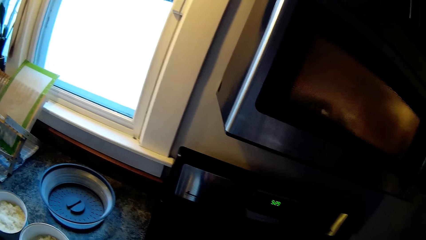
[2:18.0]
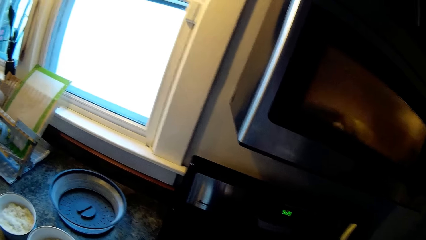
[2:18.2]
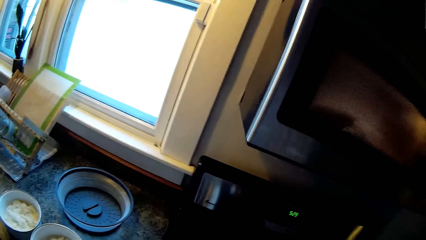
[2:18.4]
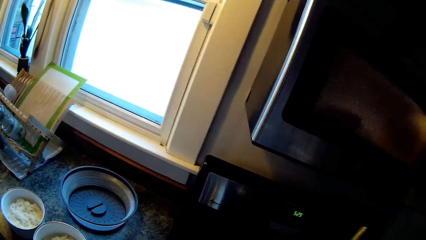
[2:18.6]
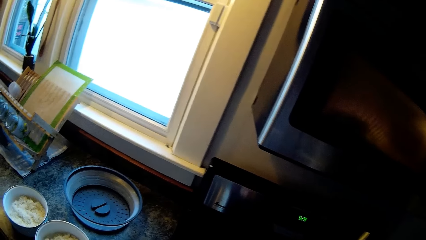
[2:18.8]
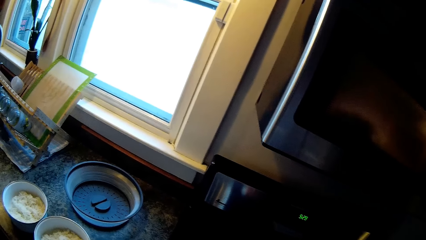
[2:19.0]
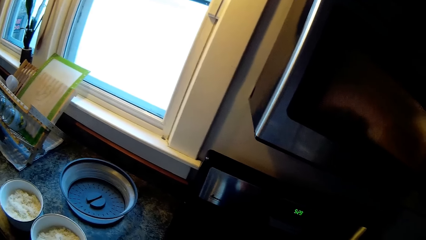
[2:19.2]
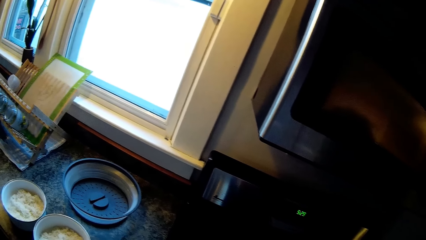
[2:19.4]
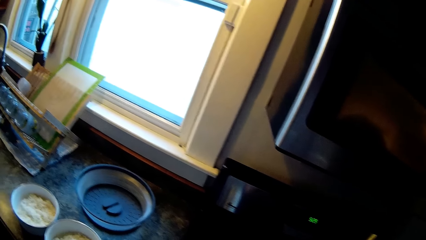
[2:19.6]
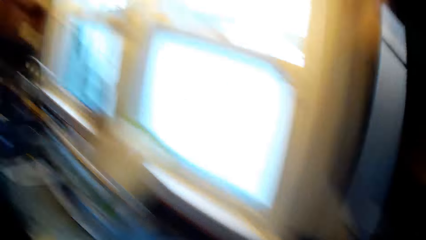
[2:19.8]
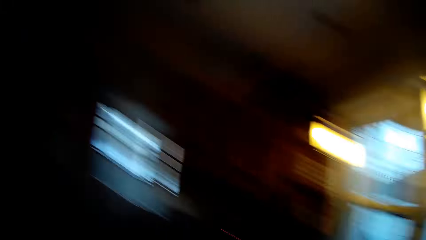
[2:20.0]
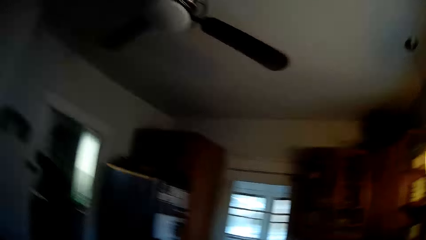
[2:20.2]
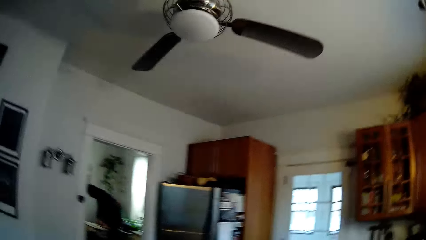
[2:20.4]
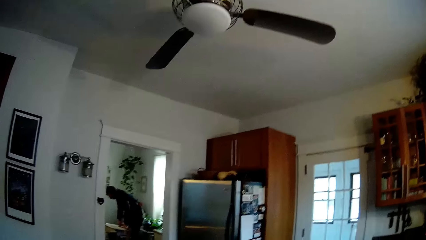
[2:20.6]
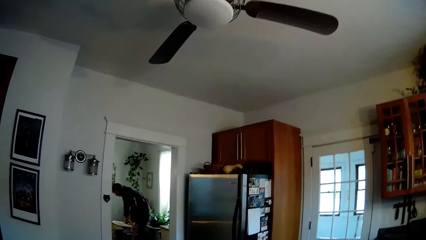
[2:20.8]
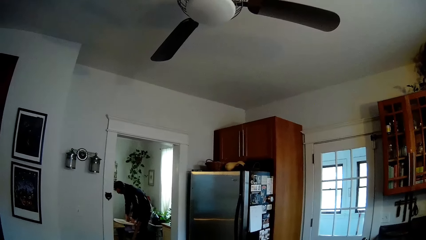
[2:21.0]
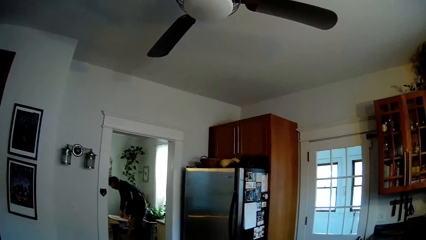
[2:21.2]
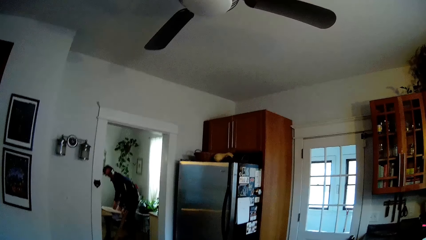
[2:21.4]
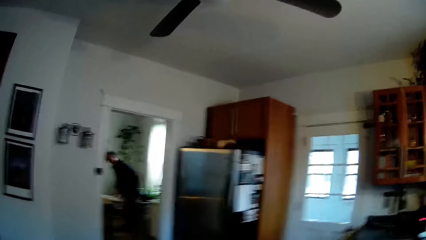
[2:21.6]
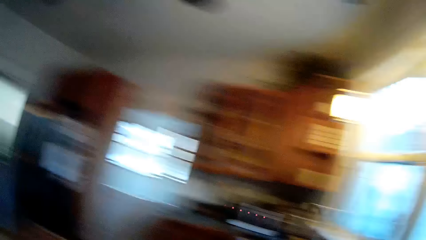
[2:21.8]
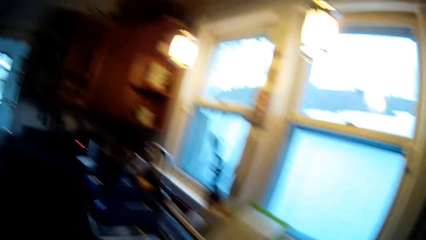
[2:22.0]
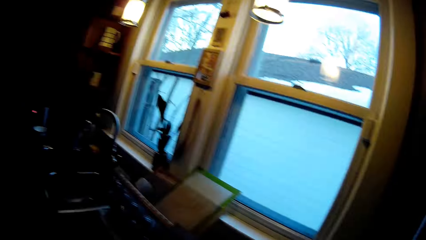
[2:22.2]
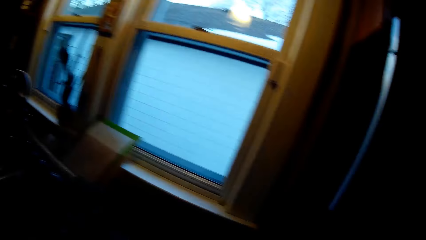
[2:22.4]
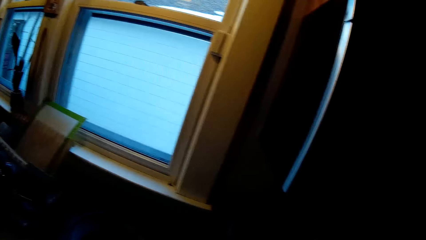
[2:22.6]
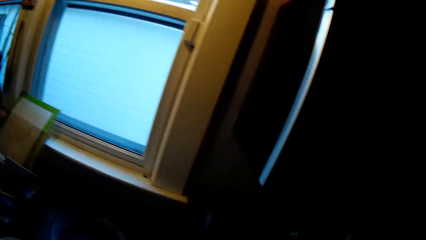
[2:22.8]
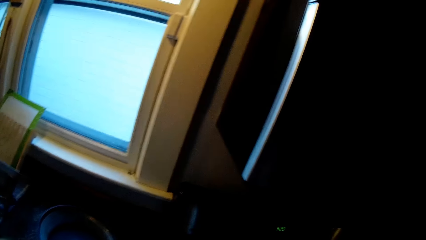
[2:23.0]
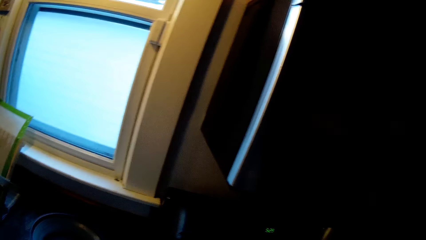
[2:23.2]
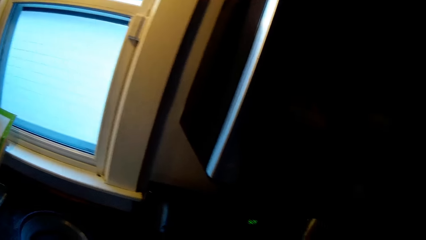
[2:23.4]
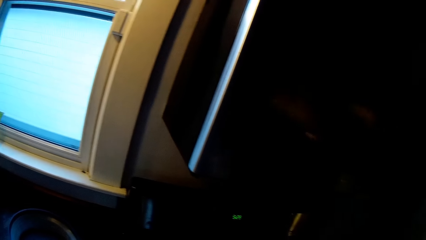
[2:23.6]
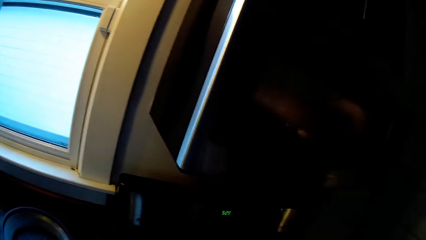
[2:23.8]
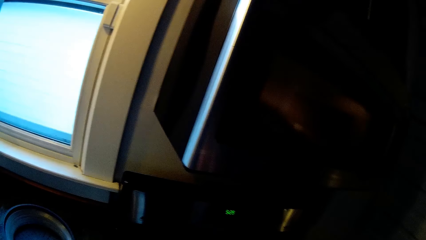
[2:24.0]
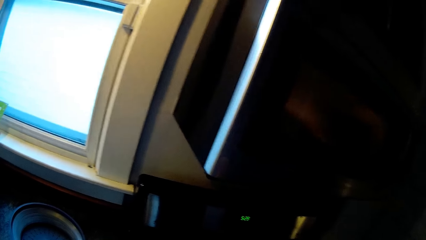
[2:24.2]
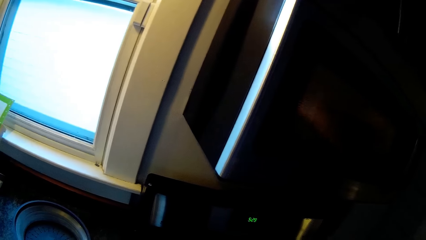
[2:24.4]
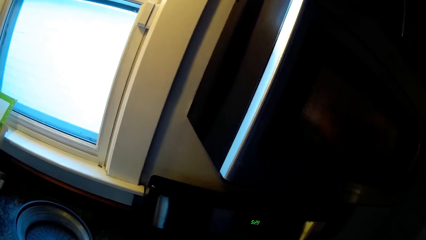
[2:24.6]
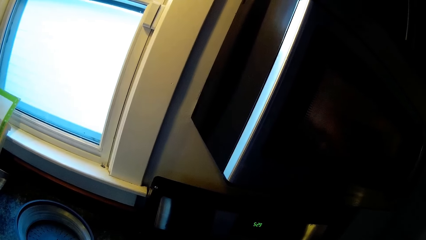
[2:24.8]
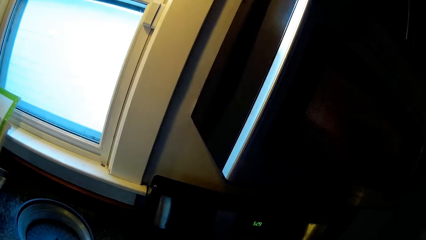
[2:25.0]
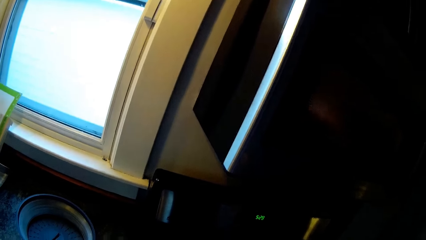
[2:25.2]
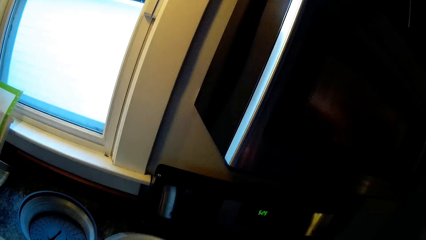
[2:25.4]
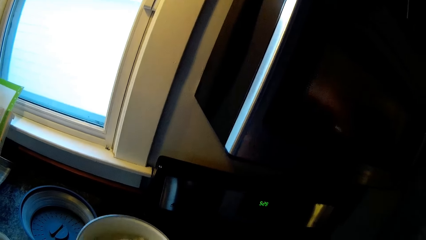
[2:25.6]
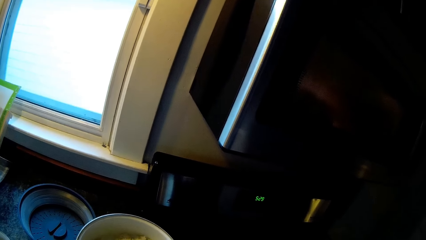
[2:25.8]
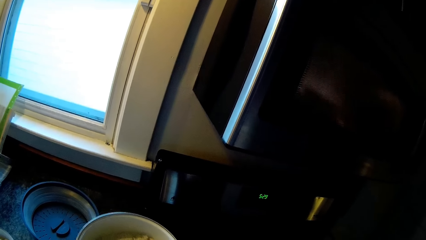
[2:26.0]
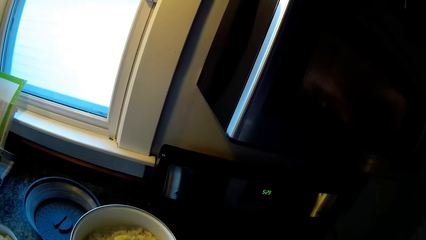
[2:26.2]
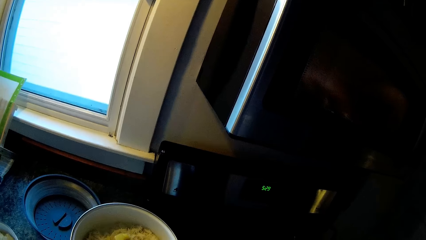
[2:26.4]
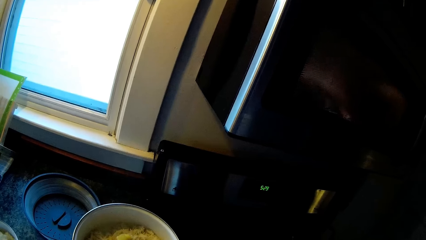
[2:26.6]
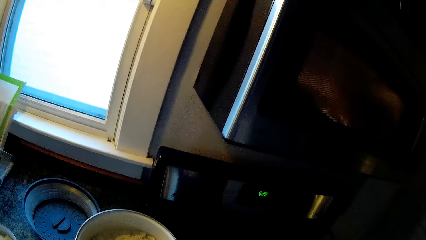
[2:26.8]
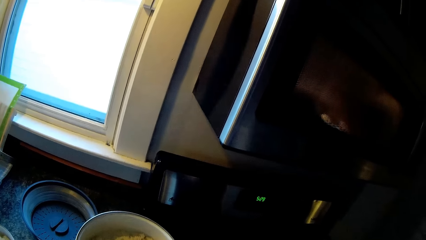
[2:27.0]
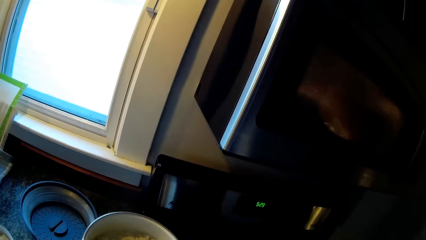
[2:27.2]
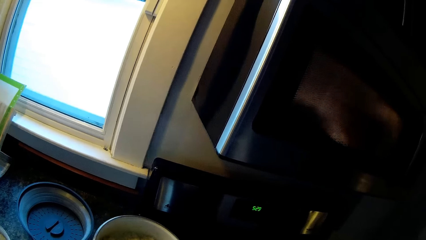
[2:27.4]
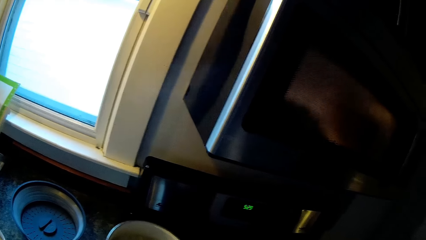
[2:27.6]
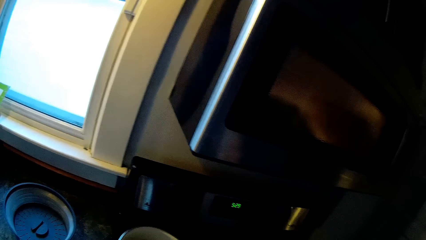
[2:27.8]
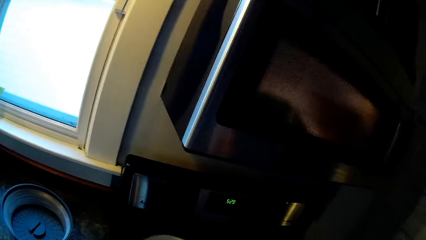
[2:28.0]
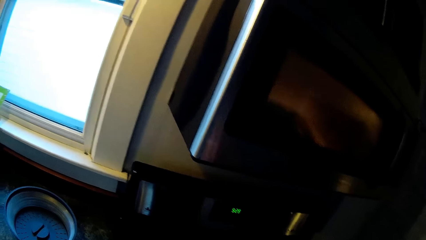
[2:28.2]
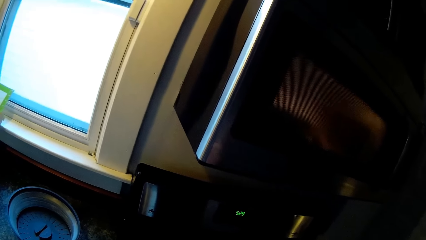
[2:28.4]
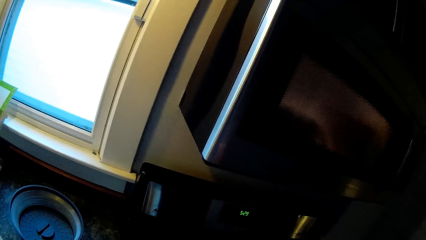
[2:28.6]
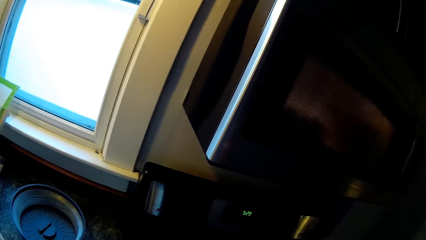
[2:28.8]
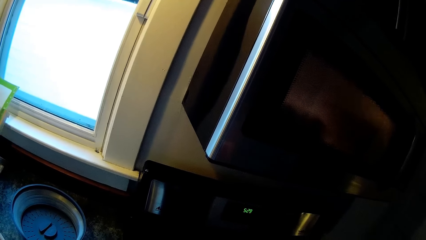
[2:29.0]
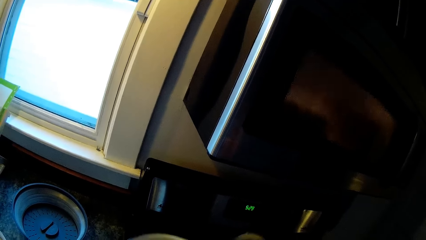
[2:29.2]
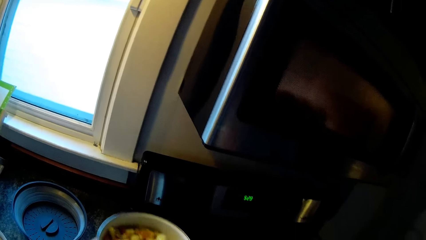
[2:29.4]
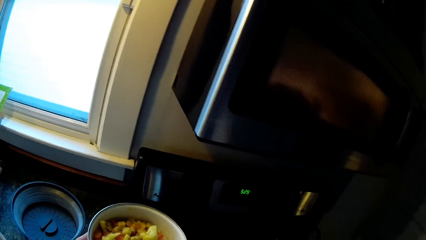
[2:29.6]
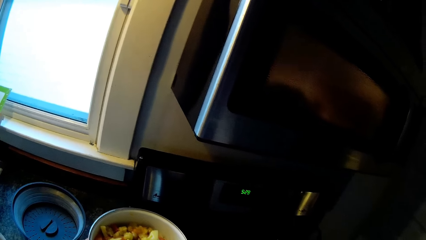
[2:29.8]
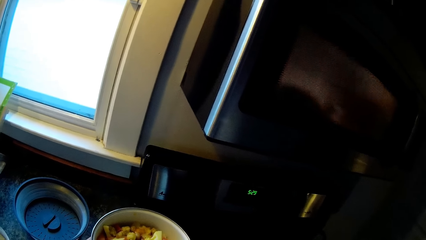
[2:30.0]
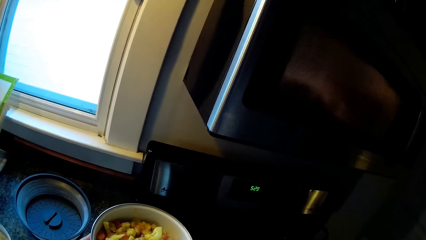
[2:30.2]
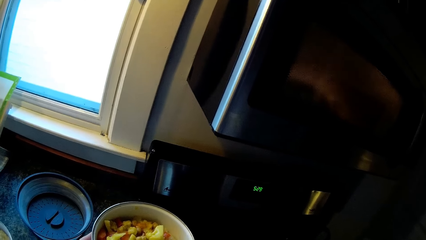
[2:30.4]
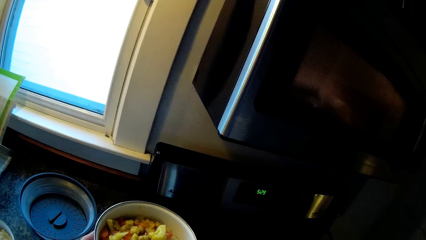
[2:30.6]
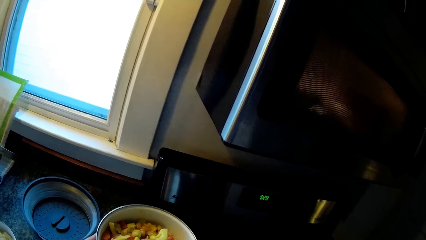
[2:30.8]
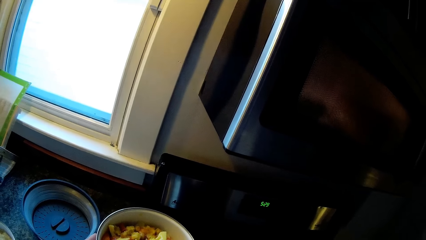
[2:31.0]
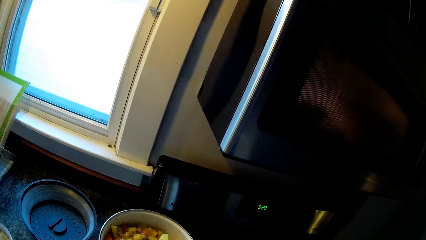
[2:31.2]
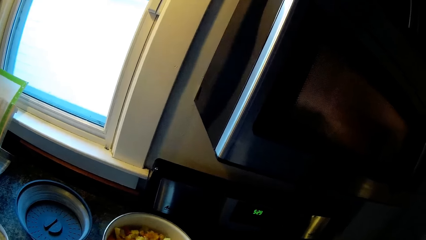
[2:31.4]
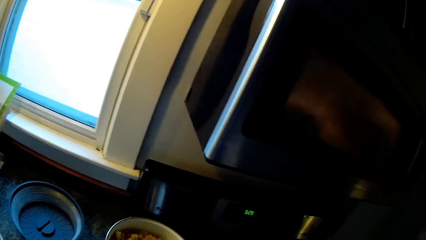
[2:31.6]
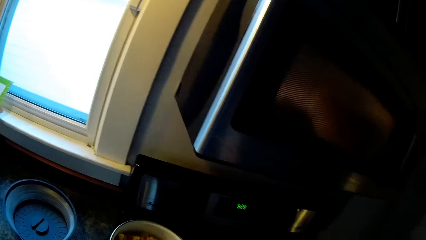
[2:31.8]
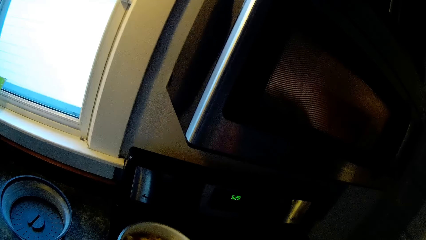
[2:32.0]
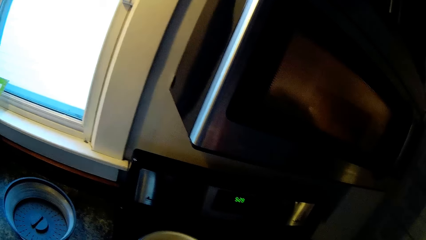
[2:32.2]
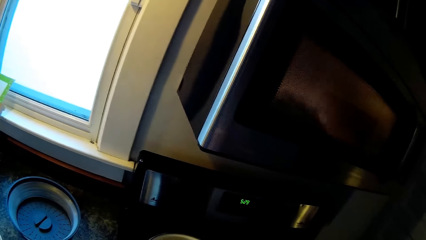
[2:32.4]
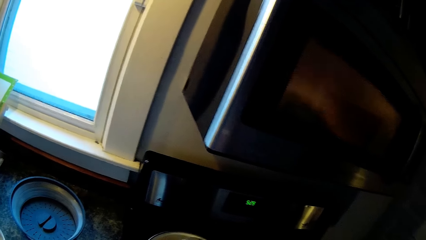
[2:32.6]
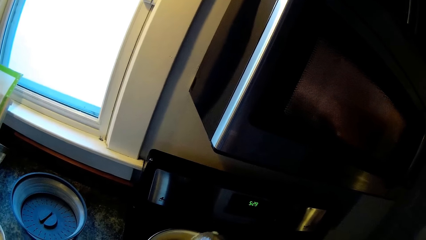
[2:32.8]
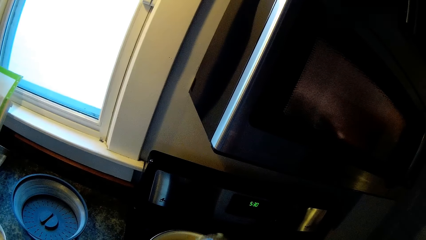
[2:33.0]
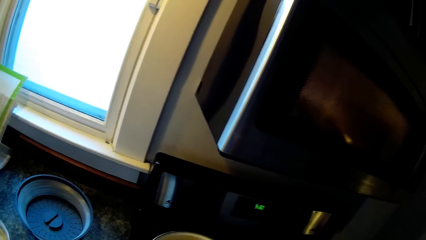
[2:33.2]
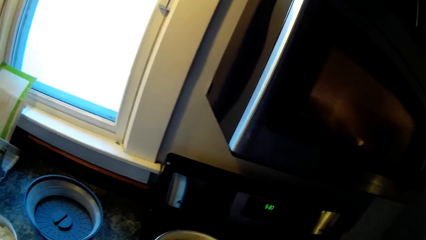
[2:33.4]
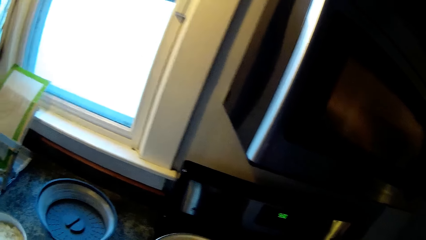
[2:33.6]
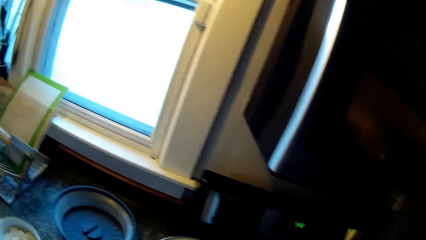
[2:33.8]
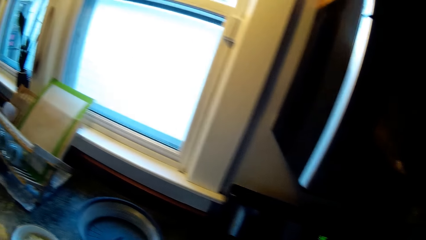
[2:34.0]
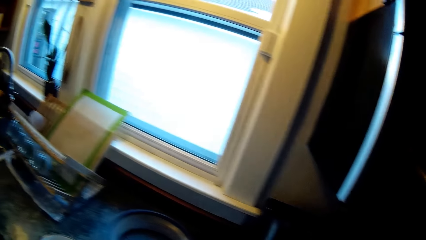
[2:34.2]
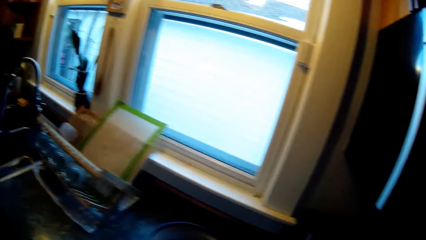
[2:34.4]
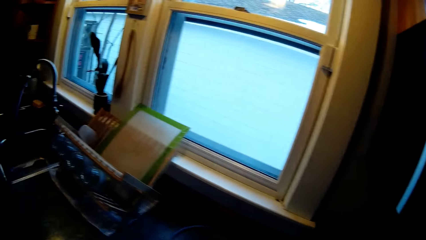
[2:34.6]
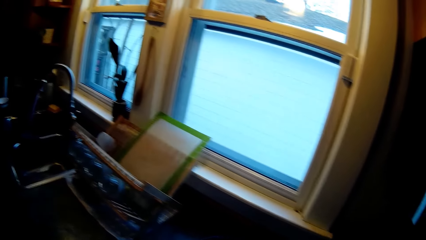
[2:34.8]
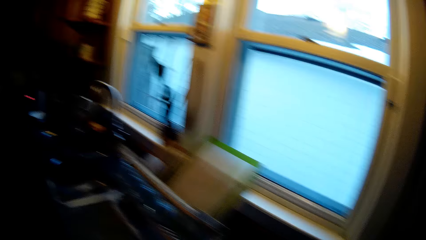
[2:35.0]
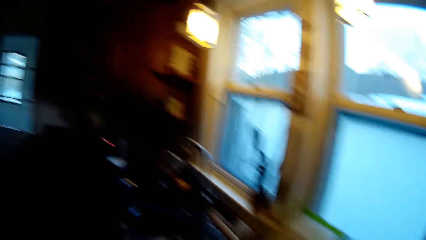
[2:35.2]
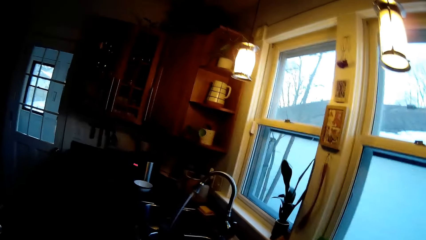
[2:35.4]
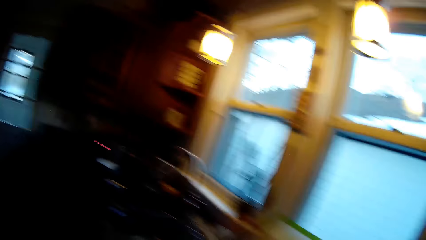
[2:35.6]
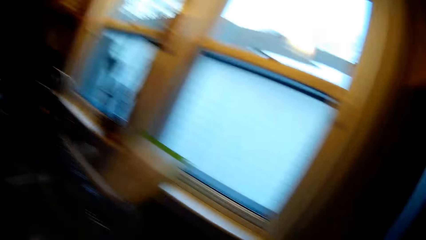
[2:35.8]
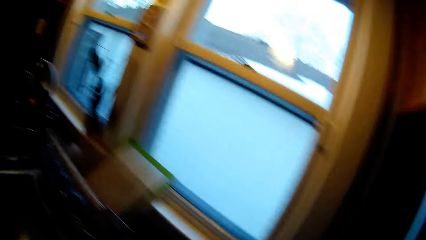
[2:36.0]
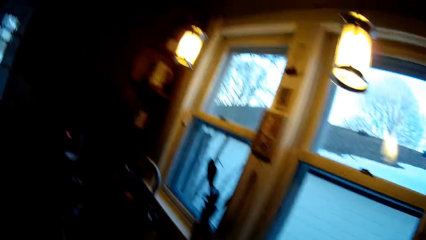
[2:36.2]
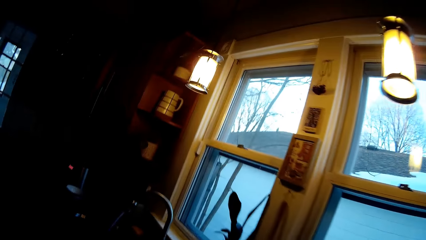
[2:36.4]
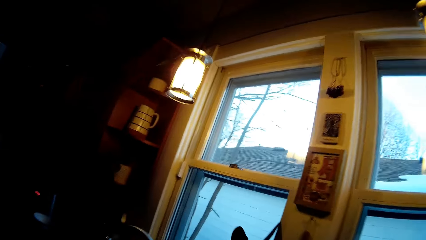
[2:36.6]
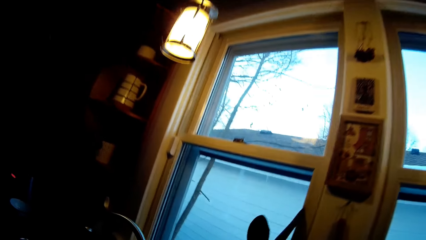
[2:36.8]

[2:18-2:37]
The camera wearer talks. She holds a plate of rice in her left hand. She puts fruit salad in the plate of rice with the spoon in her right hand. She does so again.
